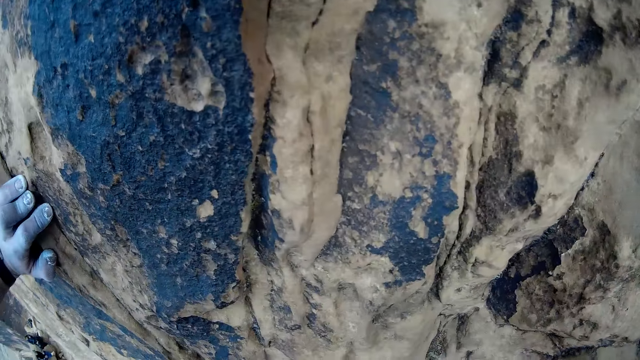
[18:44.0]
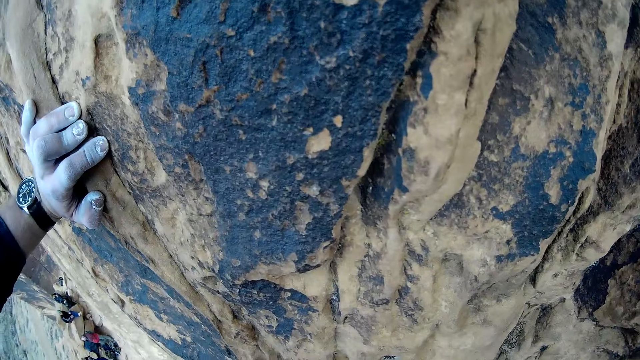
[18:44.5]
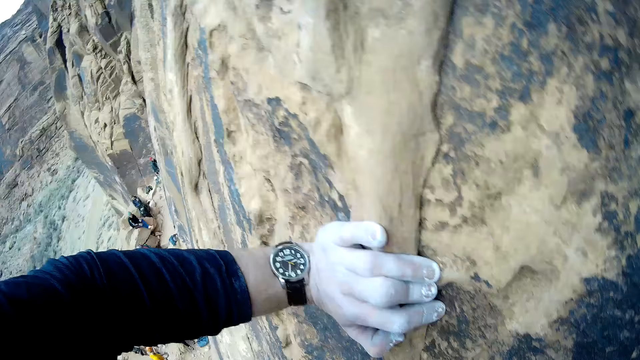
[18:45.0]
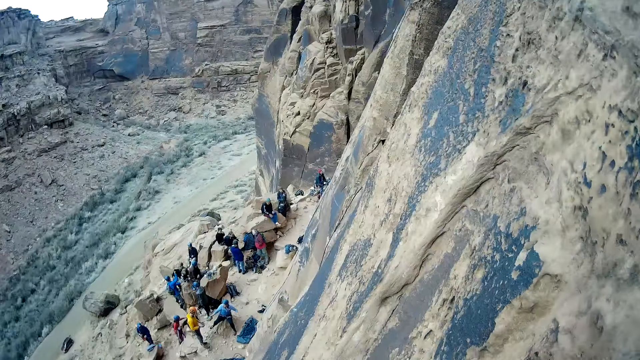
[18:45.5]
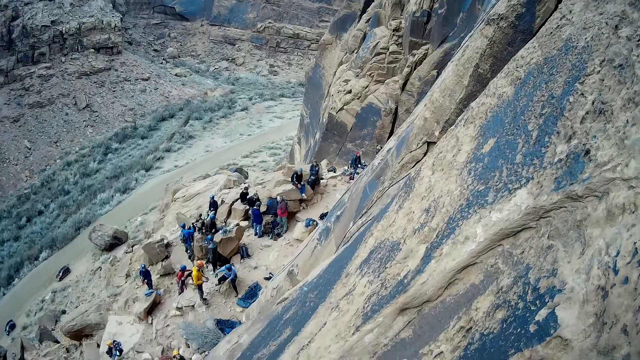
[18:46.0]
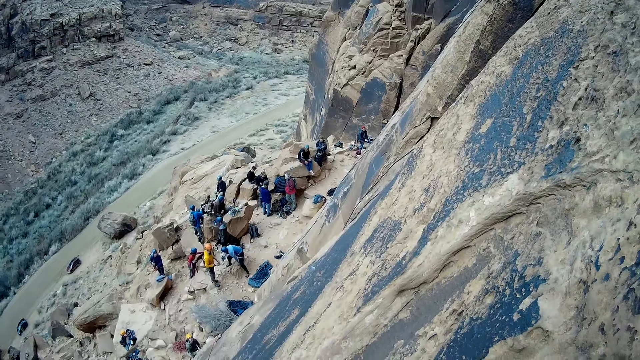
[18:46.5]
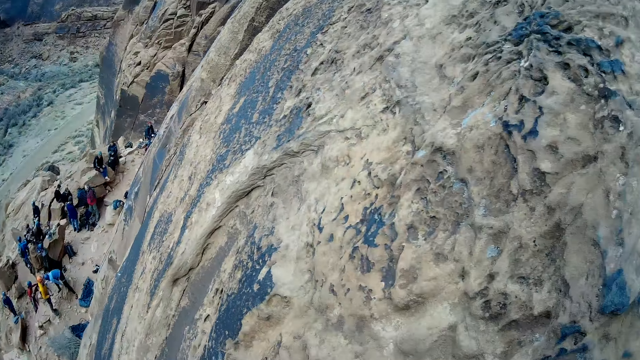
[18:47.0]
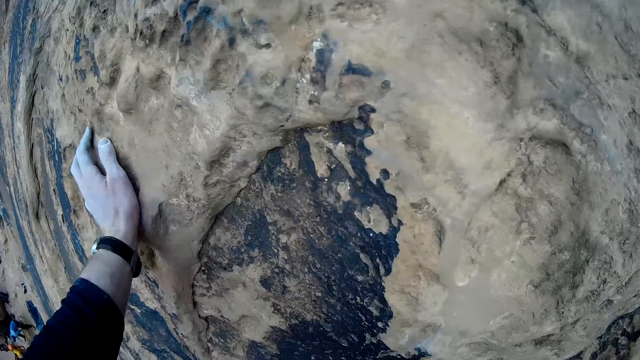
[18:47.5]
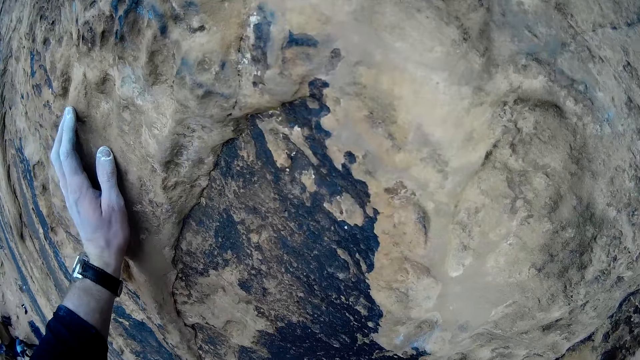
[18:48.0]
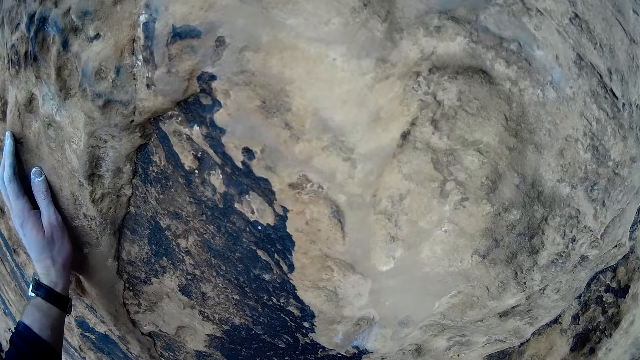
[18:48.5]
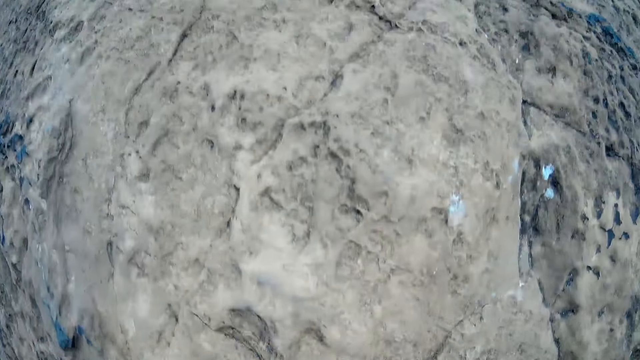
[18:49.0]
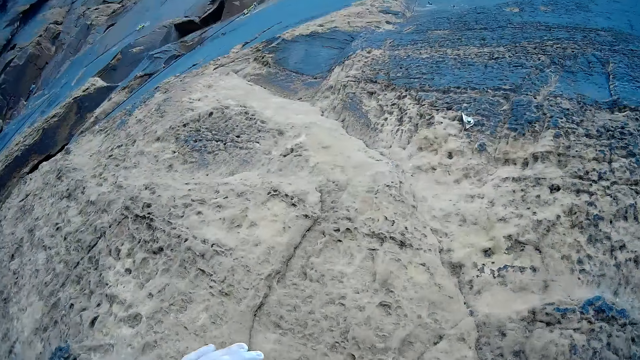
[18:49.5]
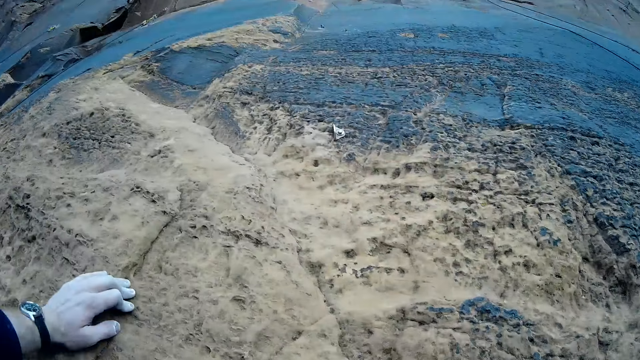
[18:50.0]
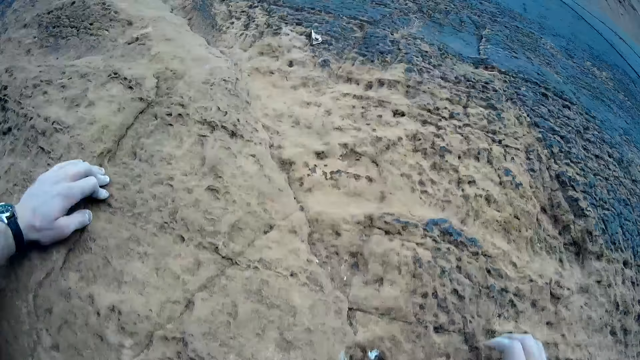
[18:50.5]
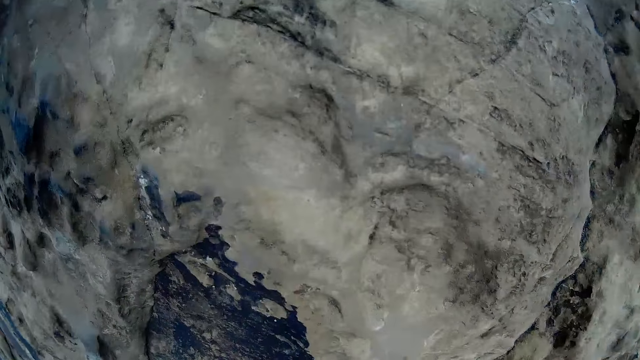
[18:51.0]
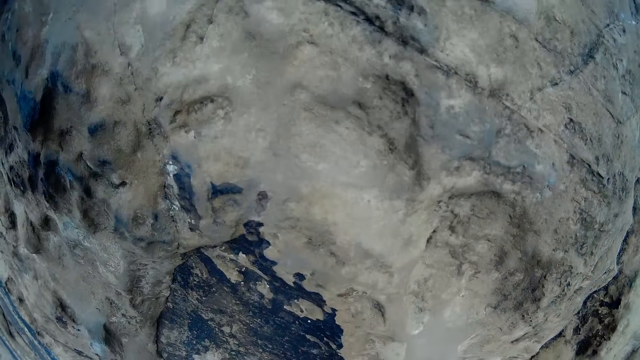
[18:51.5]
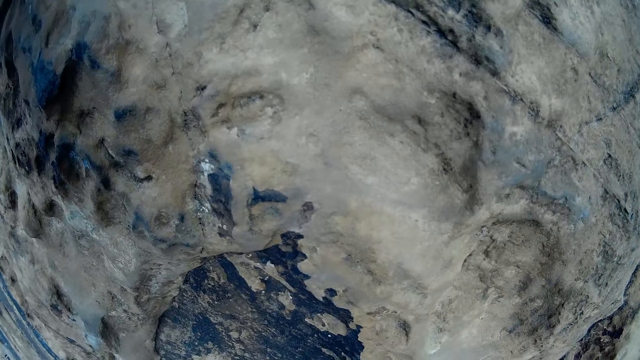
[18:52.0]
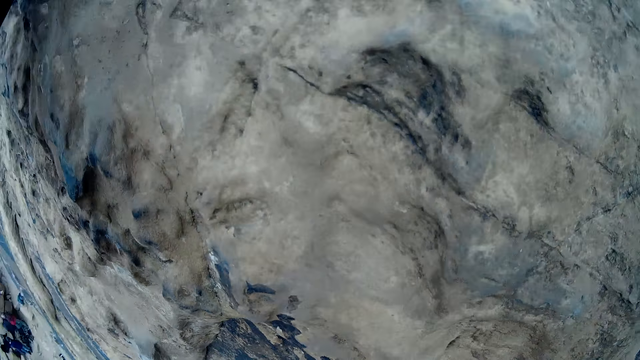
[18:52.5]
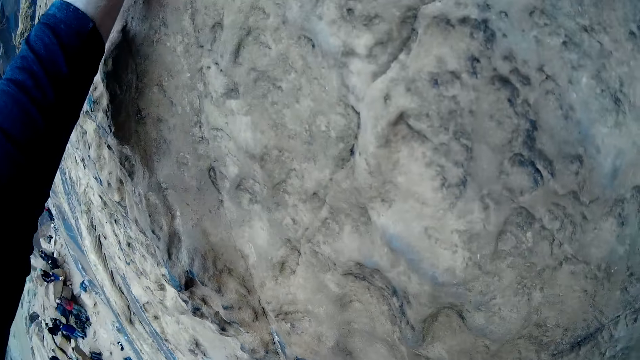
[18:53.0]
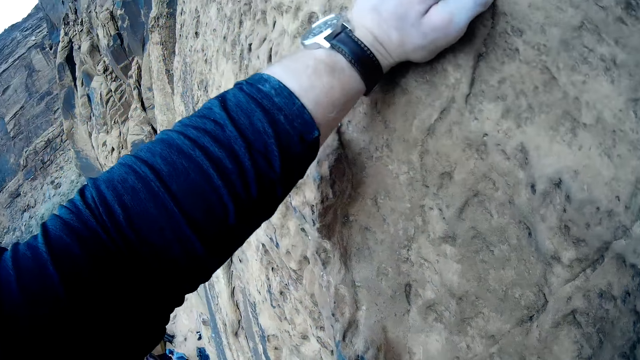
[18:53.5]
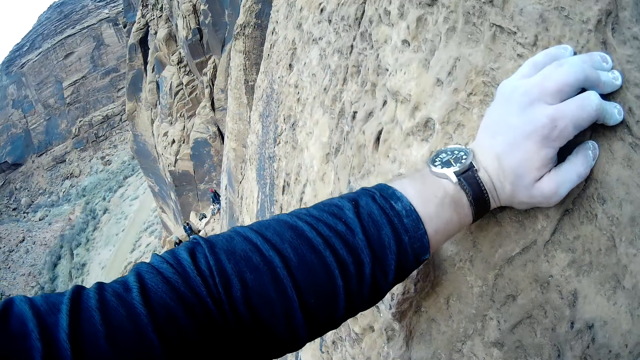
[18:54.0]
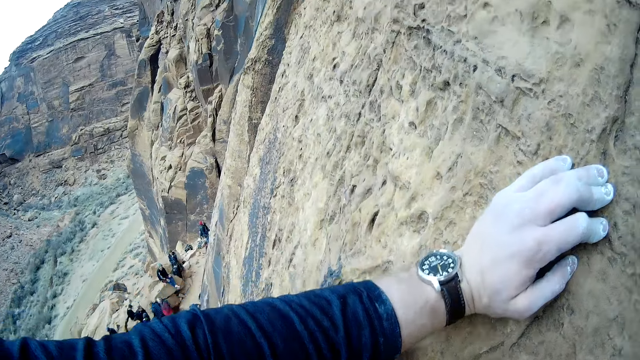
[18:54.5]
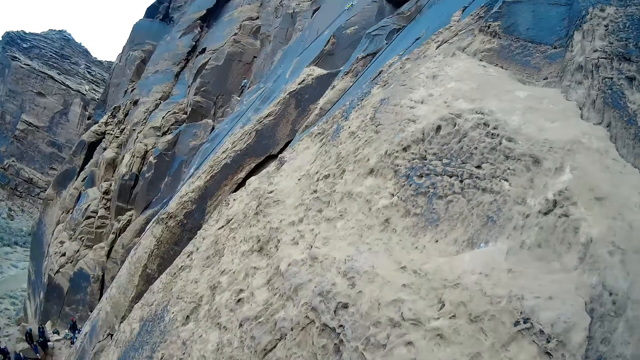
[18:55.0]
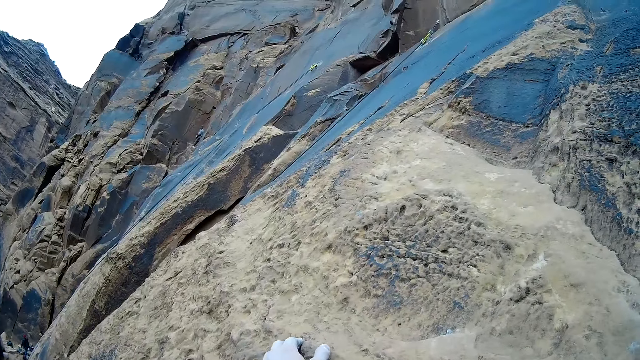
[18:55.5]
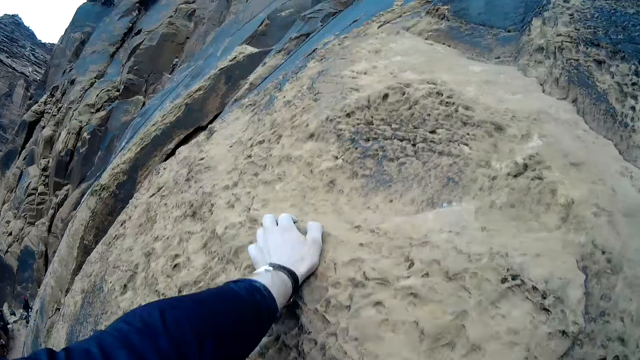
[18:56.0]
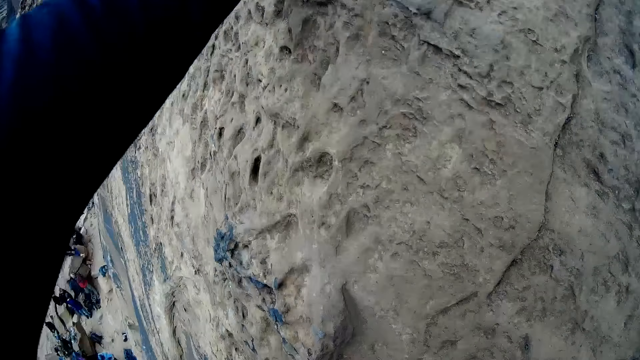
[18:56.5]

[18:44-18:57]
The camera wearer looks around the mountain of rock.

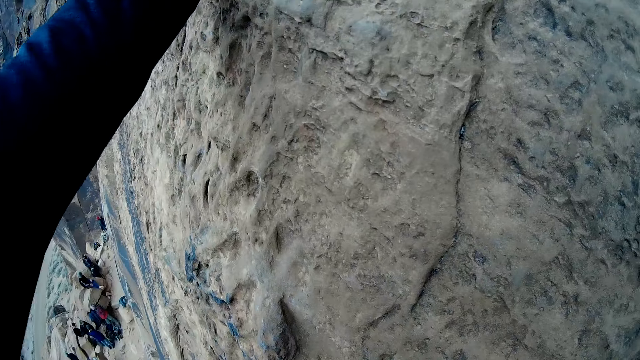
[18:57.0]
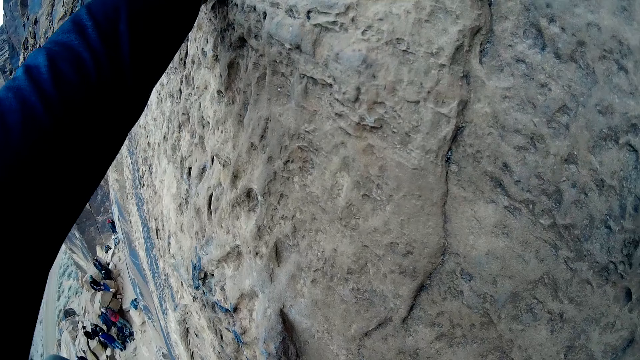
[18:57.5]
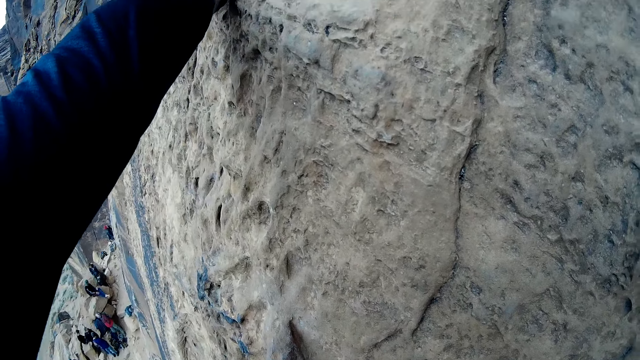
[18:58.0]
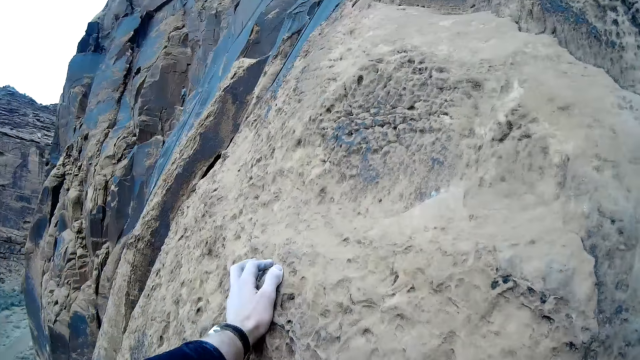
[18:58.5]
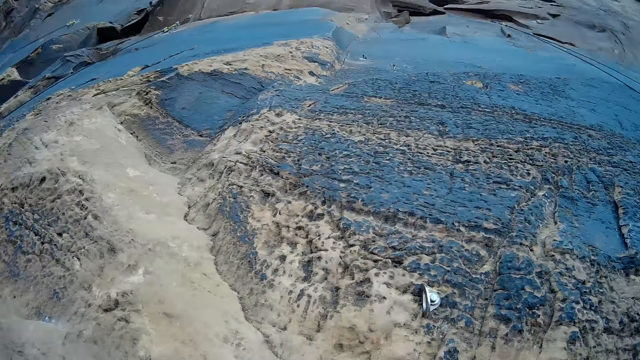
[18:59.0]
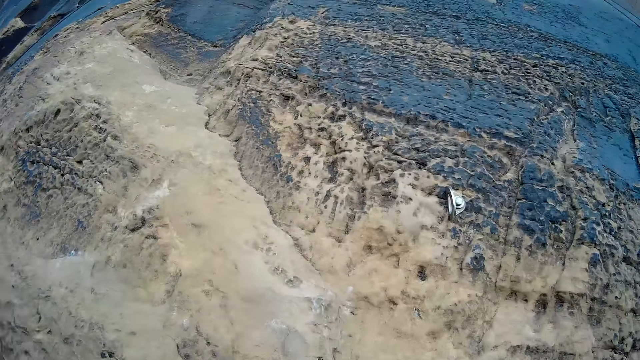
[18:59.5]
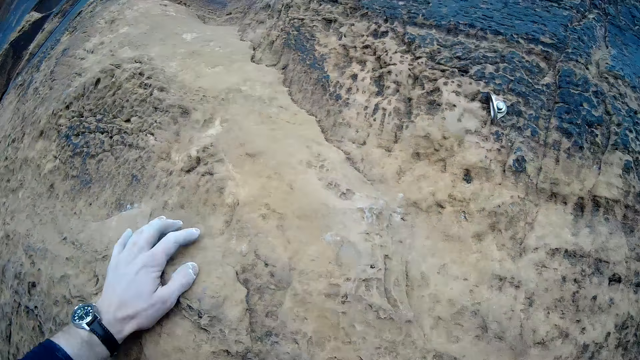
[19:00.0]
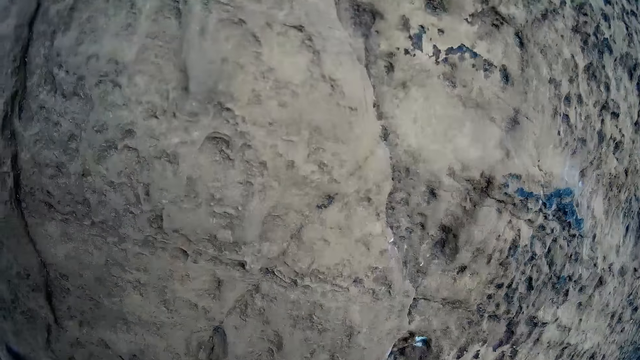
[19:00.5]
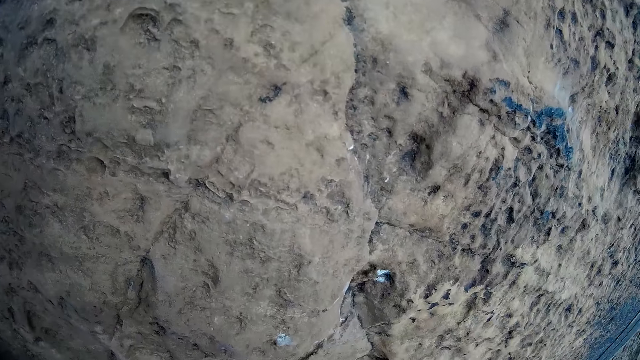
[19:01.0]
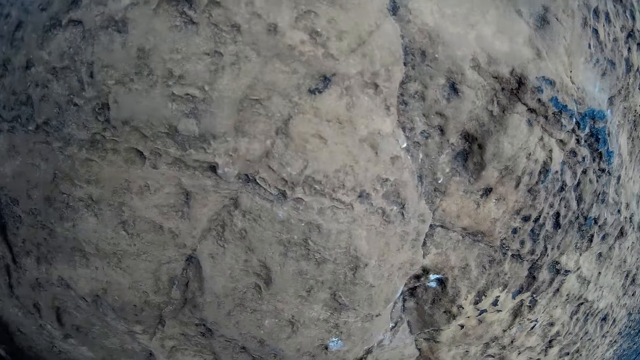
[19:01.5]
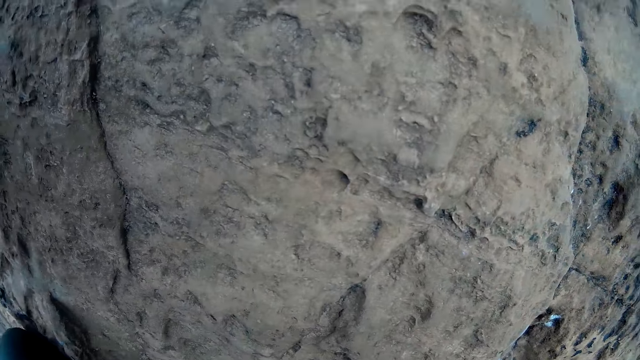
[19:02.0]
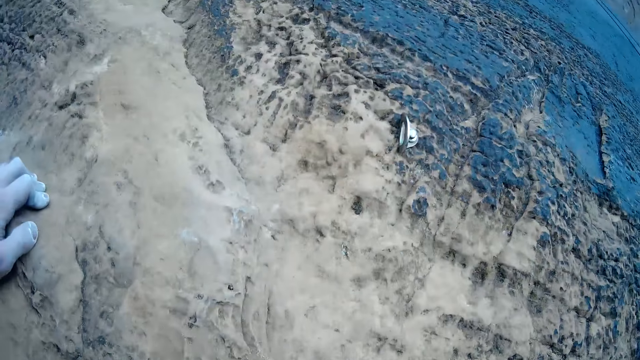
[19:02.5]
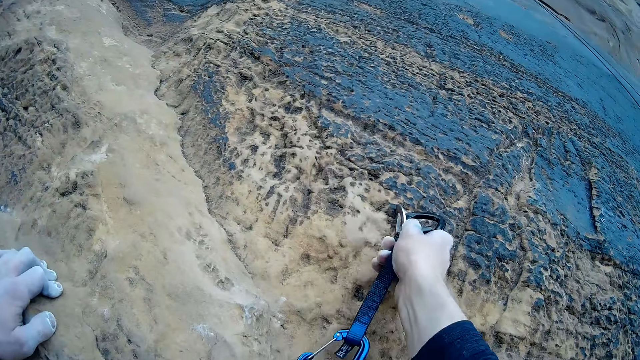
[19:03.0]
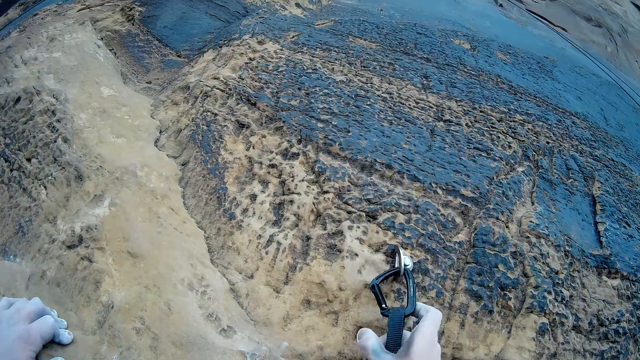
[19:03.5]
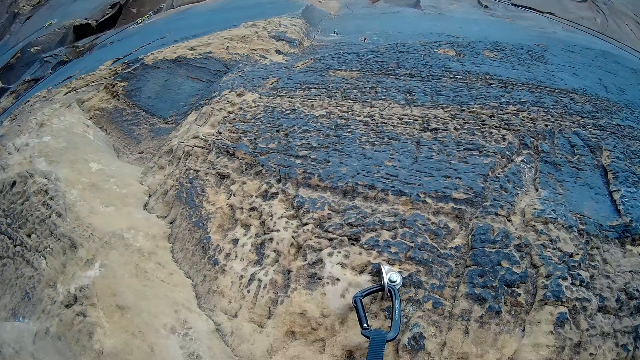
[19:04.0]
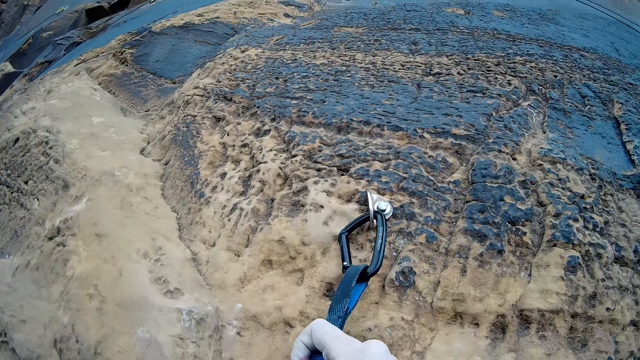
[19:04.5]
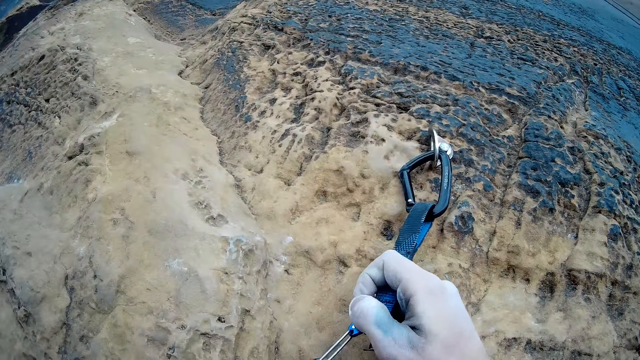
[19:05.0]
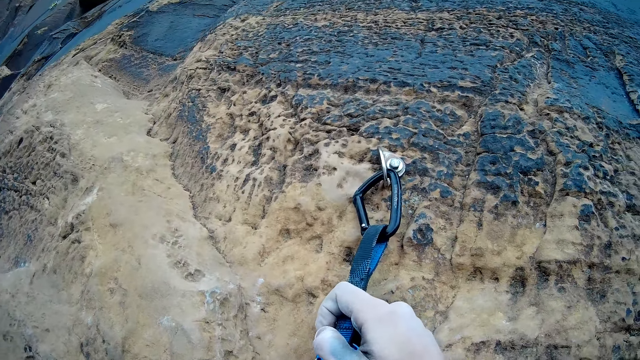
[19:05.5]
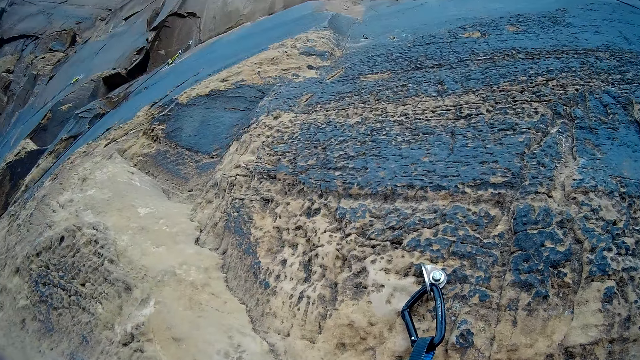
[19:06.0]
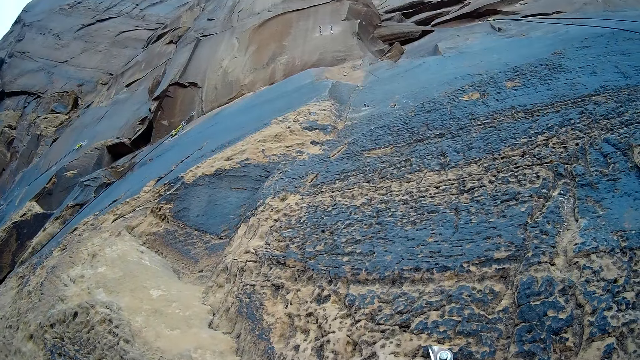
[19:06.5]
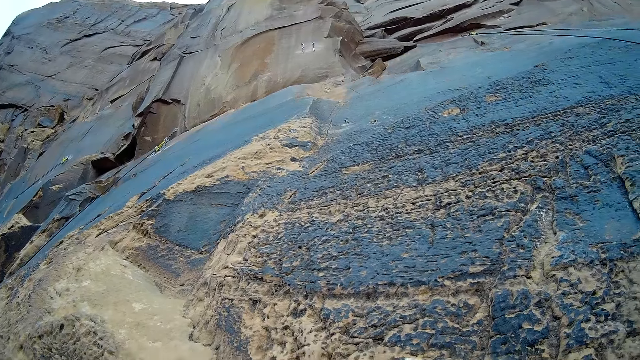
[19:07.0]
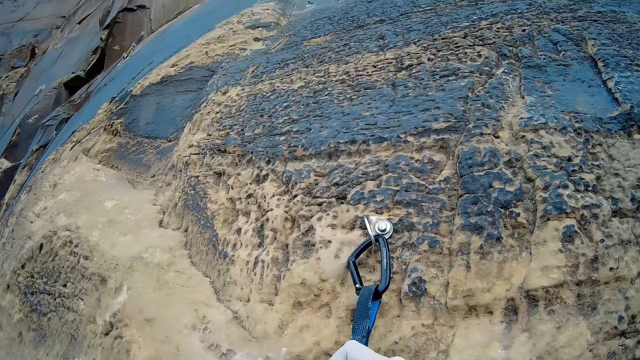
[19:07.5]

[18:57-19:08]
The camera wearer attaches a quickdraw to a hook on the mountain with his right hand. He puts a climbing rope on a nut.
